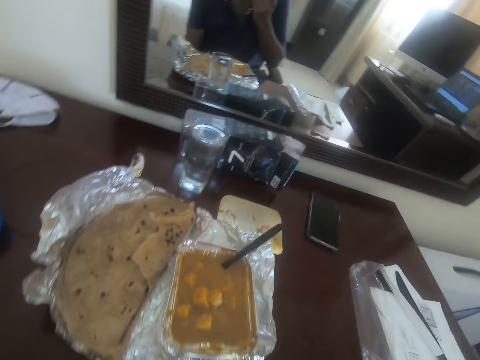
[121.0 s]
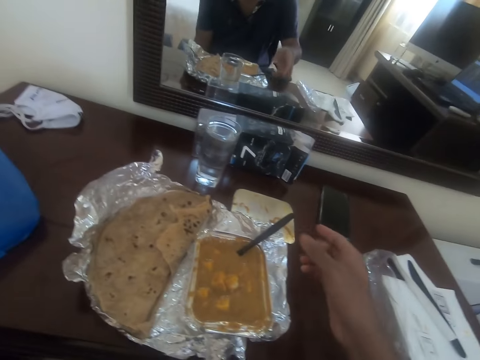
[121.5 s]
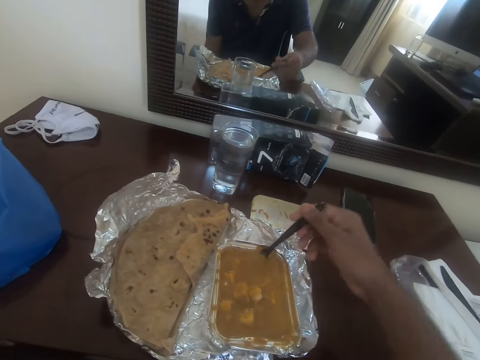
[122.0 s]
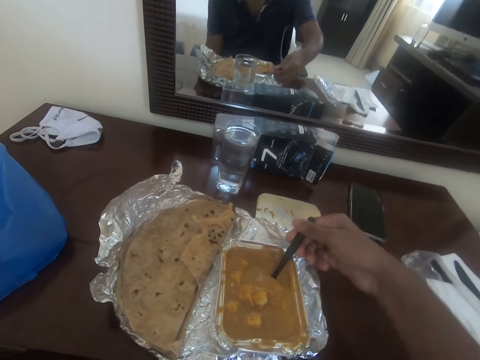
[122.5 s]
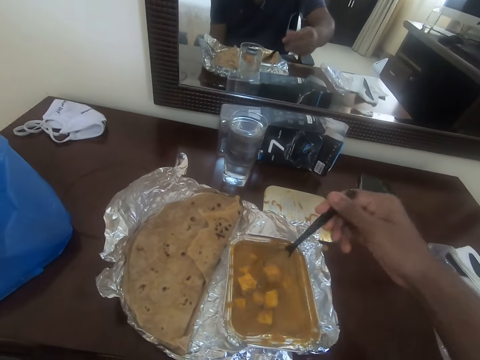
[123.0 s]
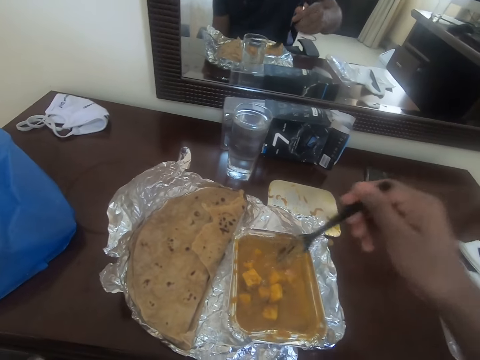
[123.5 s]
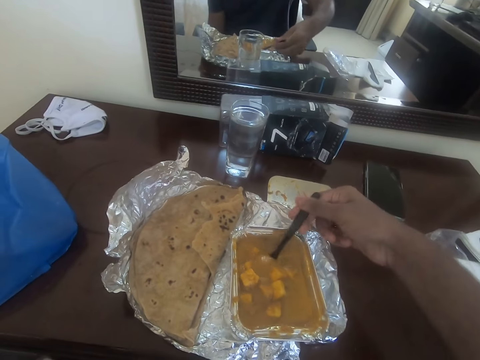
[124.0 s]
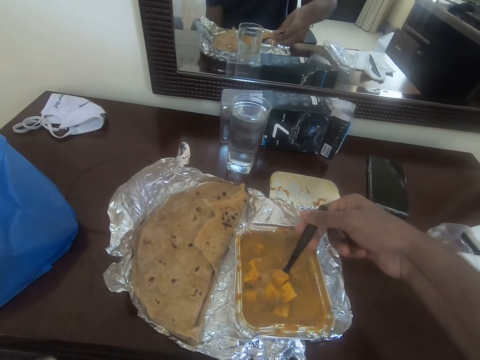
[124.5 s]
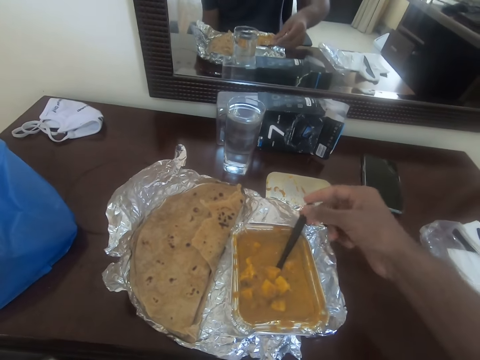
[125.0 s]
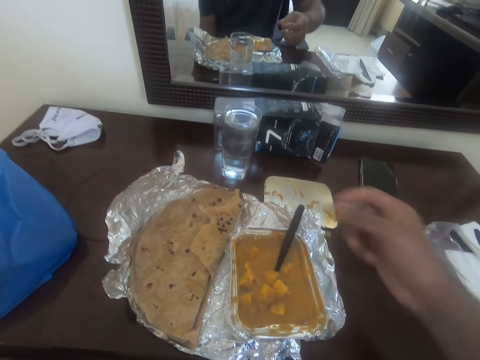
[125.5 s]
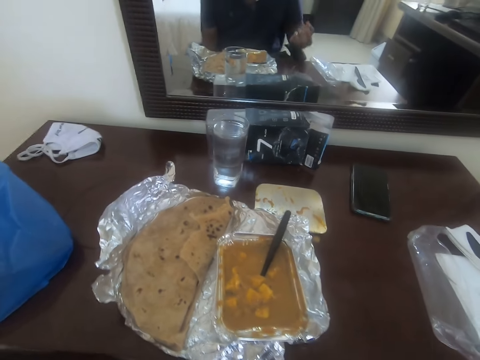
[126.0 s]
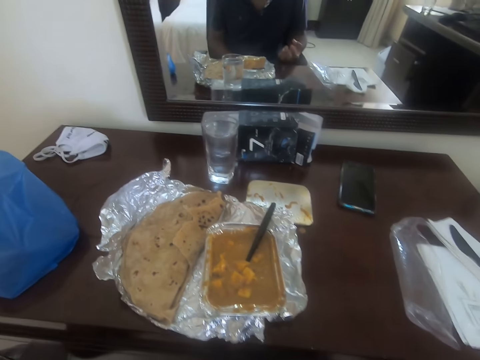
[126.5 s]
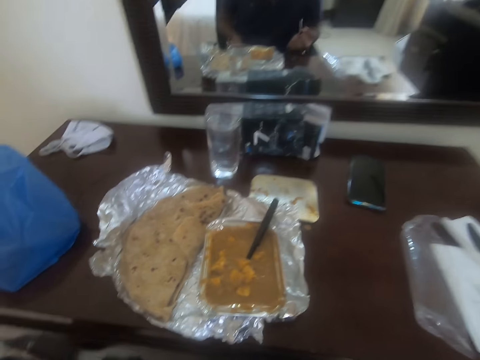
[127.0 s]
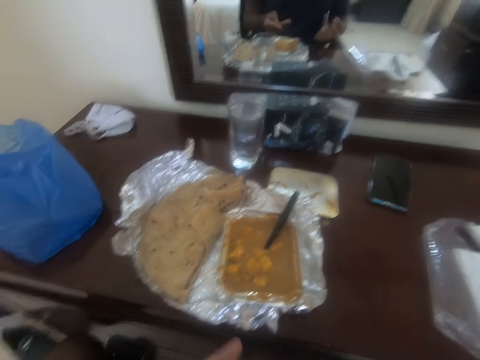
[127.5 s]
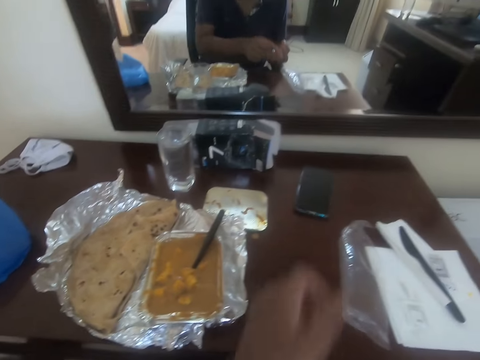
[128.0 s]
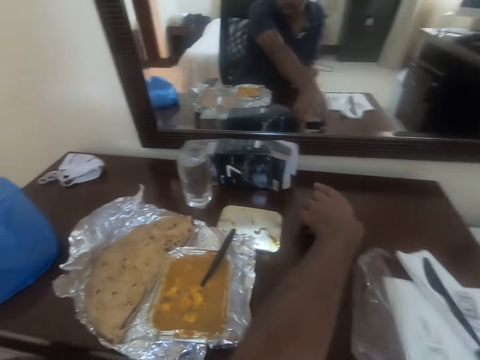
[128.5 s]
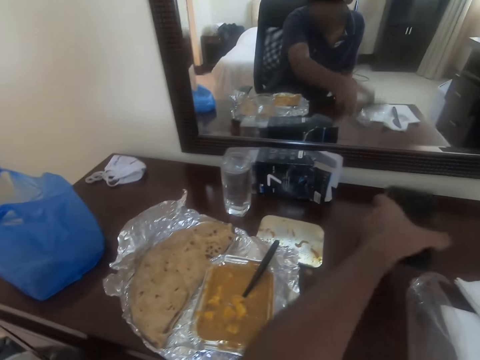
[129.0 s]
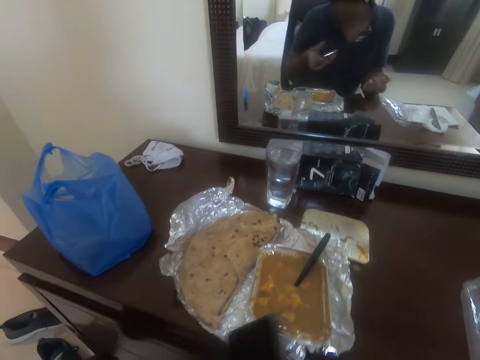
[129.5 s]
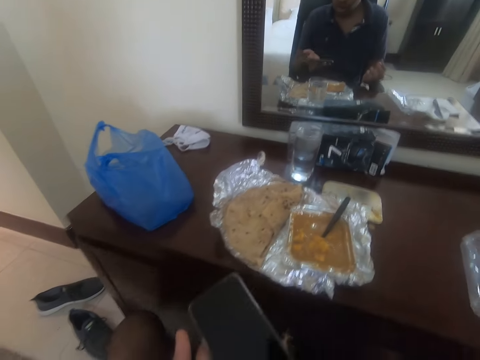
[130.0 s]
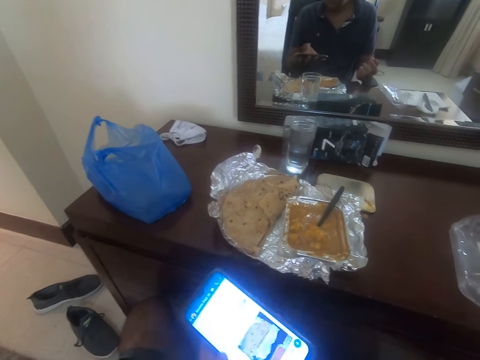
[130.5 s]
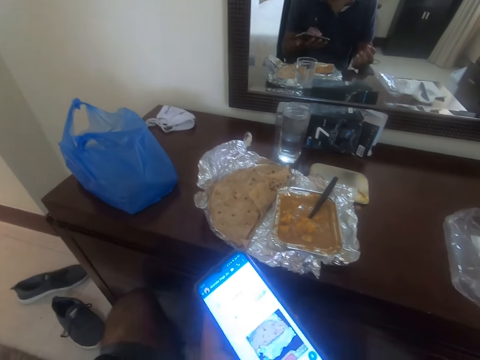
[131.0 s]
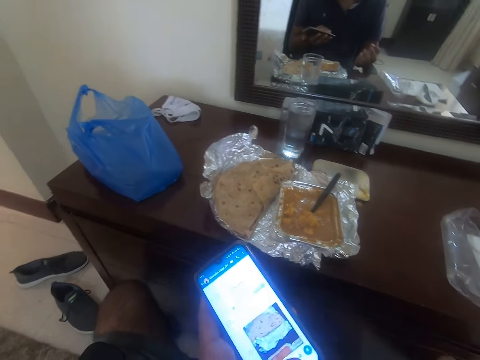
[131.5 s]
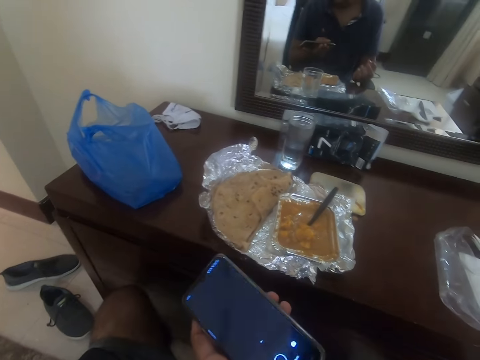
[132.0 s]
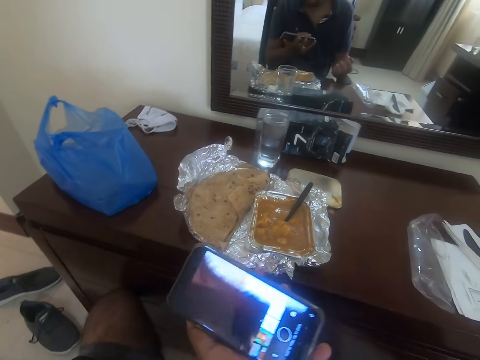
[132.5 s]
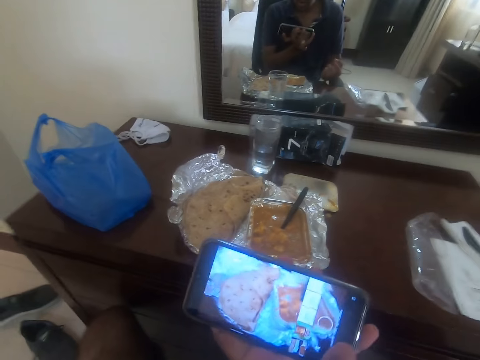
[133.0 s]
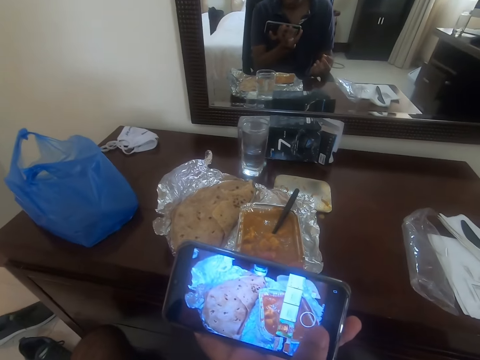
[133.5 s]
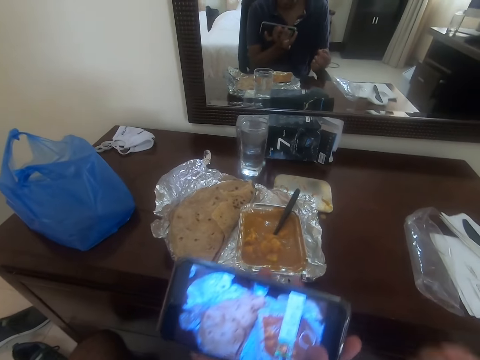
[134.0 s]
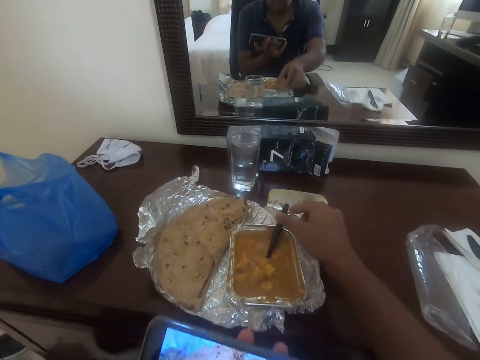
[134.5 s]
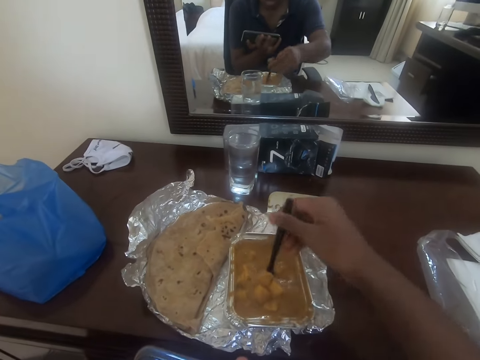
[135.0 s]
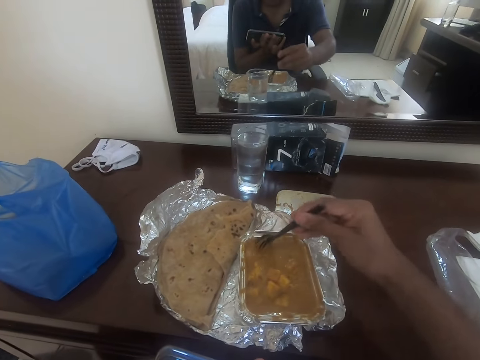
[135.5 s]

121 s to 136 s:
The camera wearer stirs the stew with the fork. They hold the fork. They stare at the topmost part of the drawer. They pick up a phone on the table with the left hand. They scroll the phone. They pick up the fork and stir the stew with the fork.

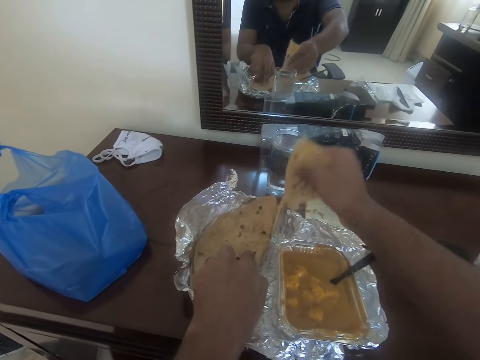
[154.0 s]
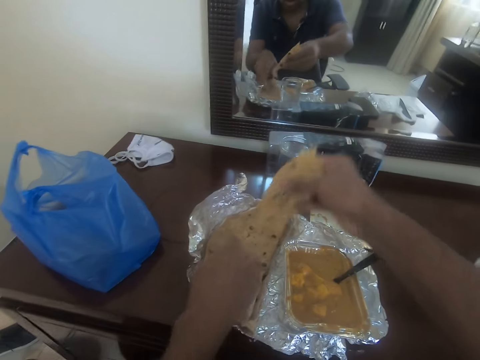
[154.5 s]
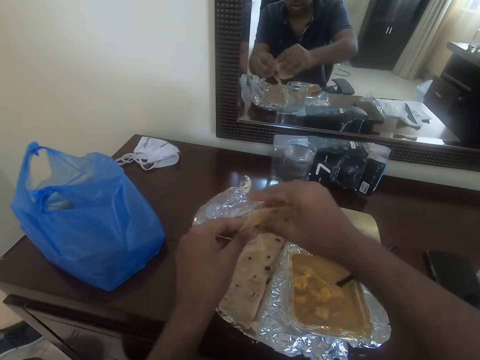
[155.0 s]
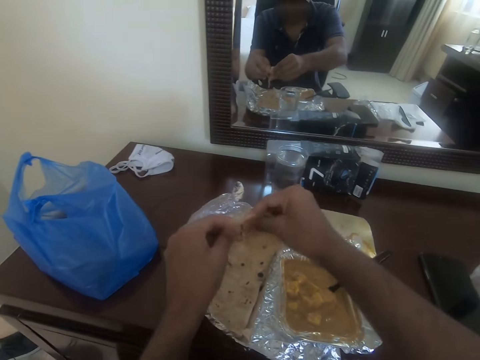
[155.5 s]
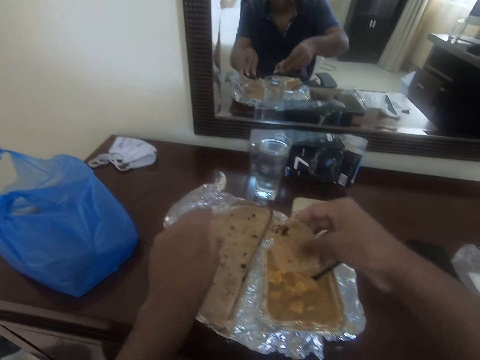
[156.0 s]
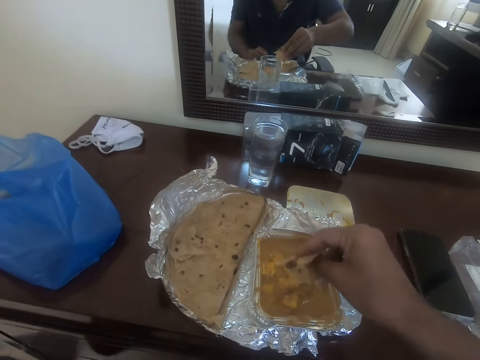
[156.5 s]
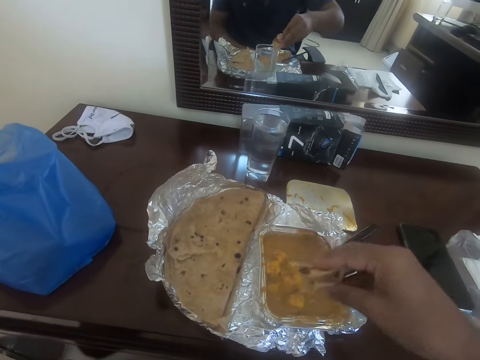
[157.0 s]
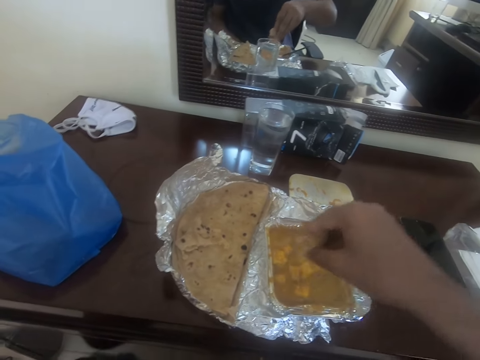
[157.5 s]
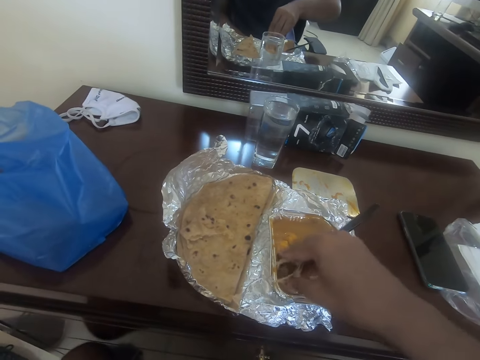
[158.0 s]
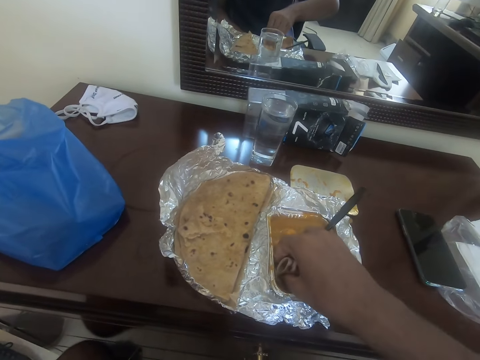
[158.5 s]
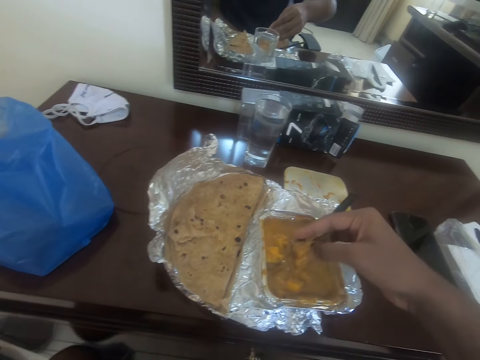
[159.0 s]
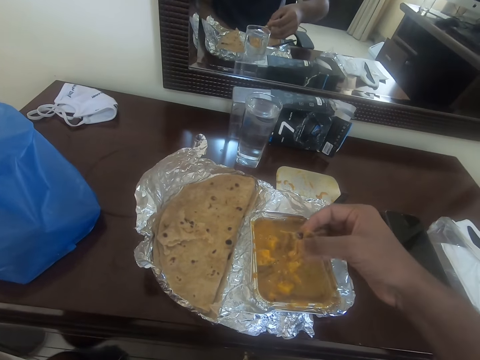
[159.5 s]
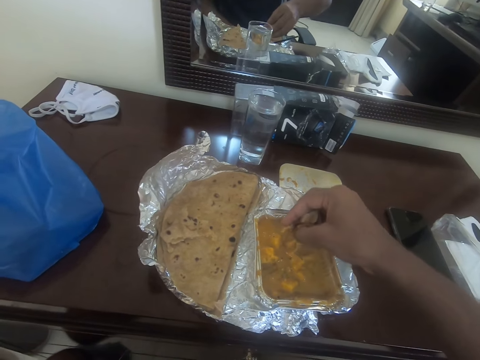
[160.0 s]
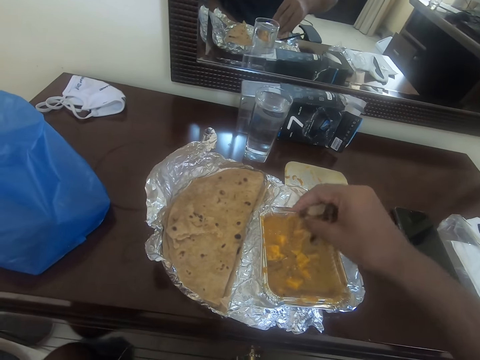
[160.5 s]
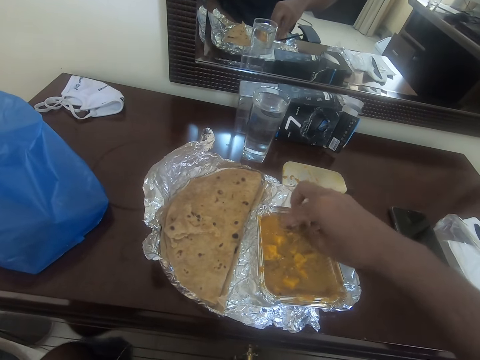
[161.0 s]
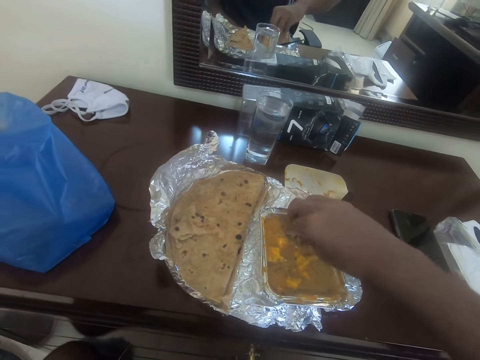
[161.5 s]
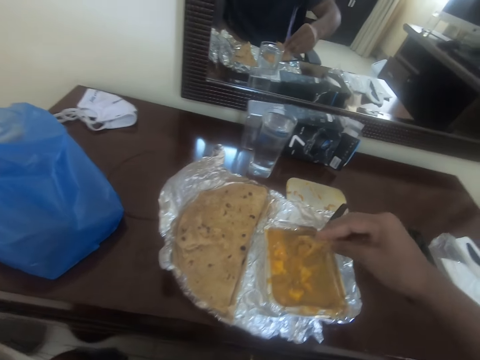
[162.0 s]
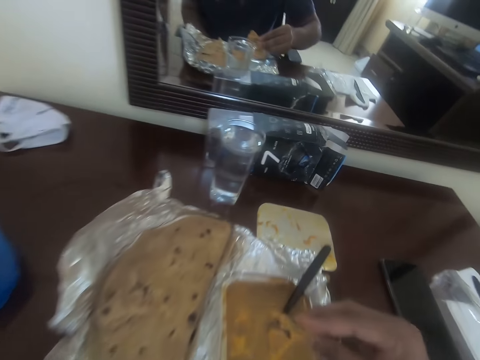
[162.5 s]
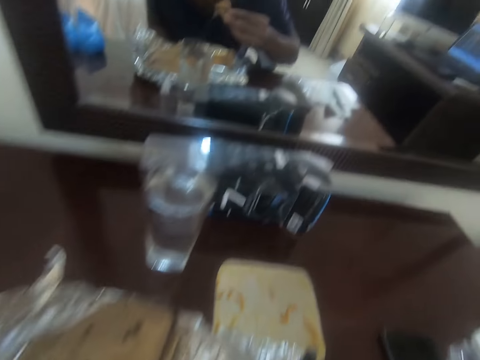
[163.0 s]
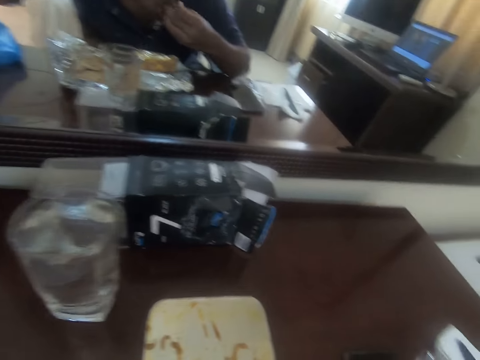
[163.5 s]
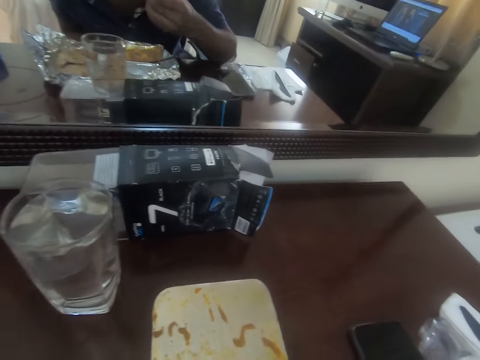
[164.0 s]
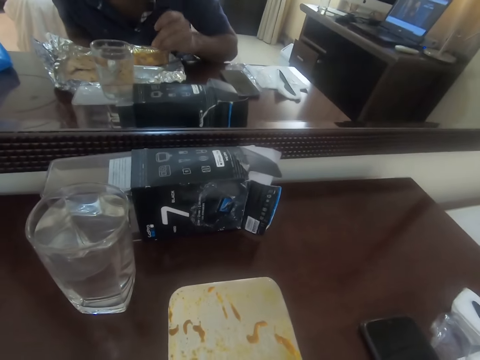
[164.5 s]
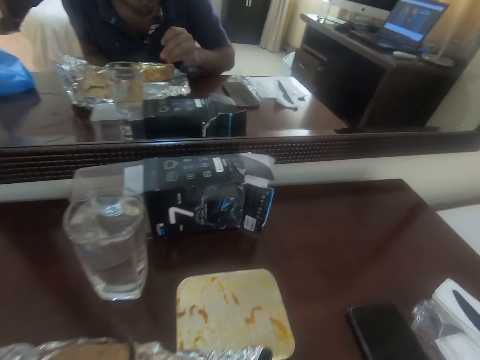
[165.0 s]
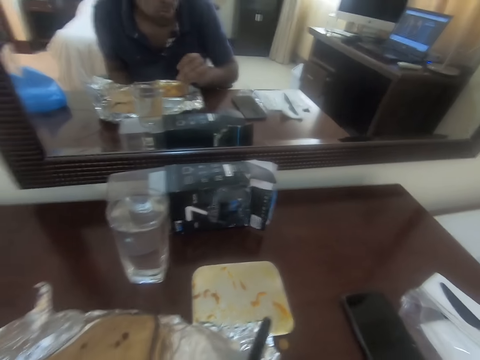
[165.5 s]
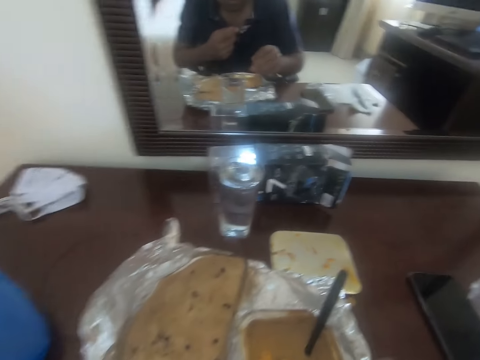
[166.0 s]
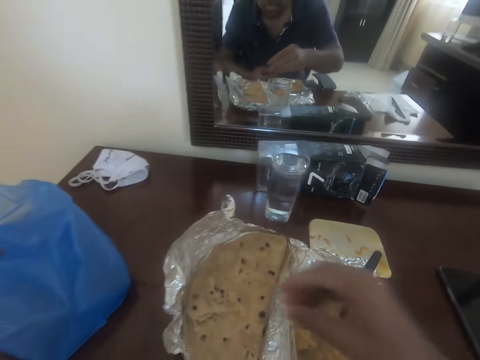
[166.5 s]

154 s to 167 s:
The camera wearer places the flatbread on the bigger piece. They dip the flatbread in the stew. They eat the flatbread.
